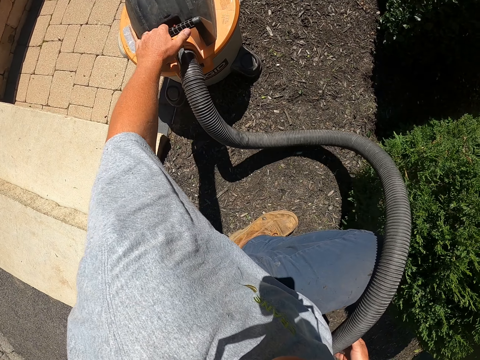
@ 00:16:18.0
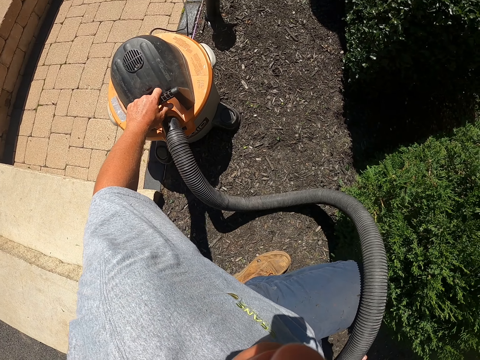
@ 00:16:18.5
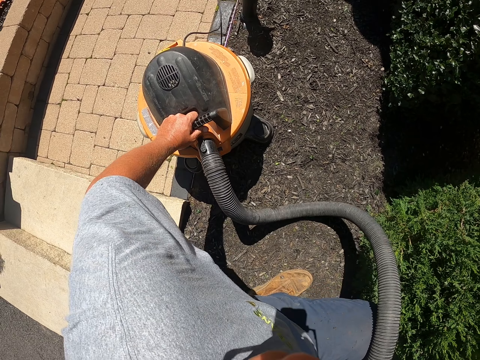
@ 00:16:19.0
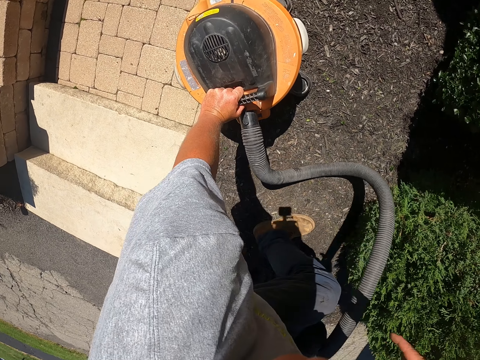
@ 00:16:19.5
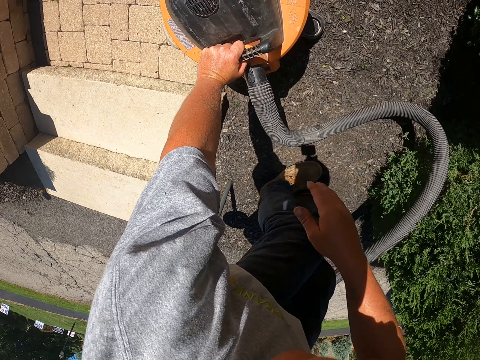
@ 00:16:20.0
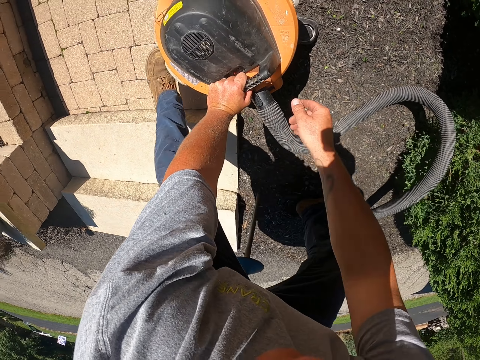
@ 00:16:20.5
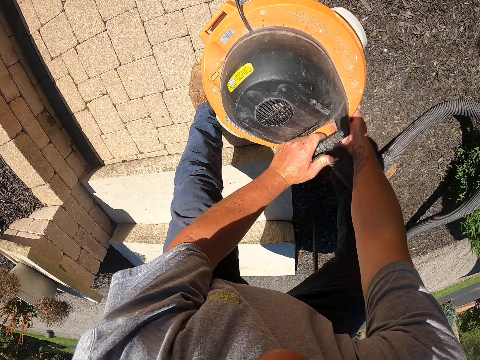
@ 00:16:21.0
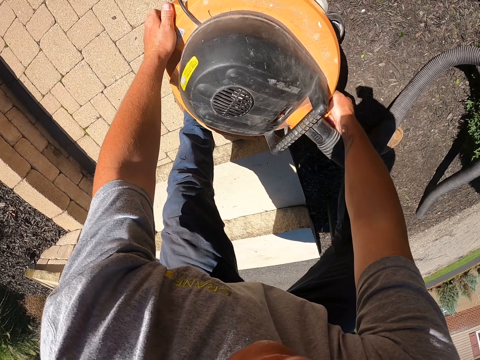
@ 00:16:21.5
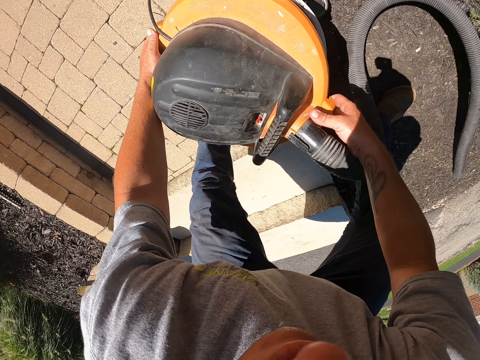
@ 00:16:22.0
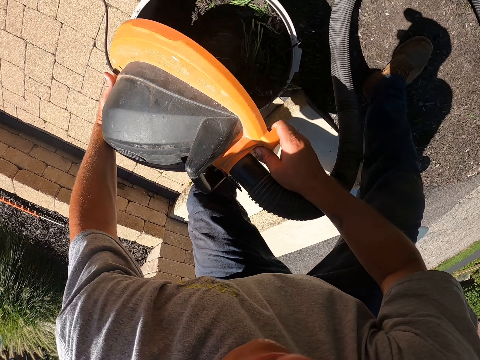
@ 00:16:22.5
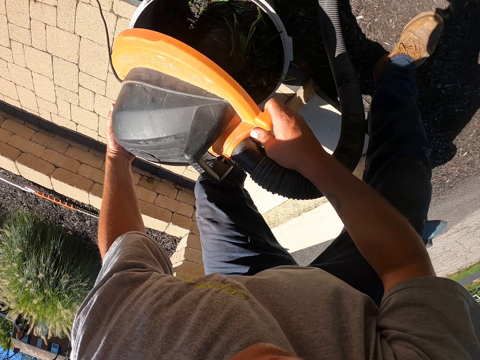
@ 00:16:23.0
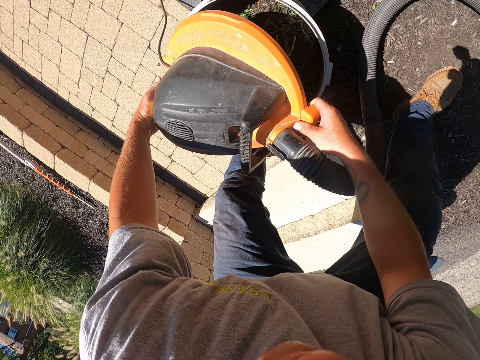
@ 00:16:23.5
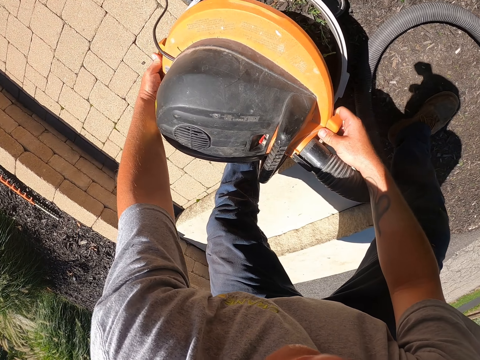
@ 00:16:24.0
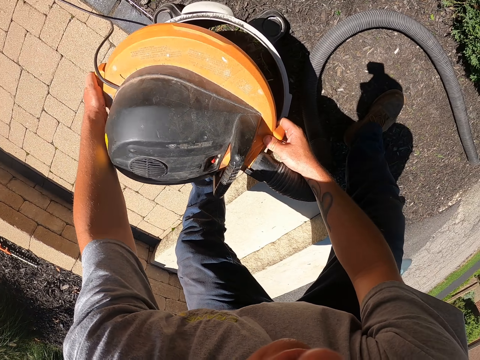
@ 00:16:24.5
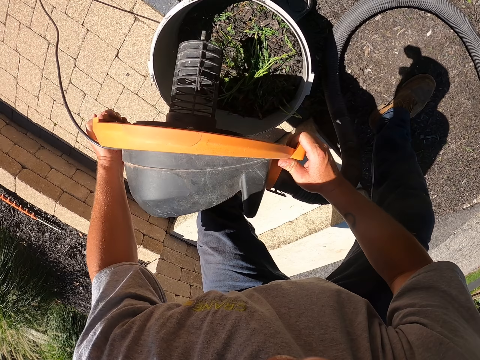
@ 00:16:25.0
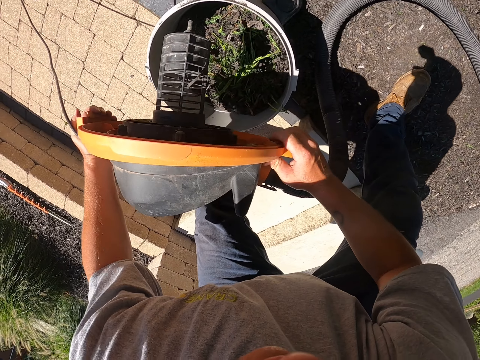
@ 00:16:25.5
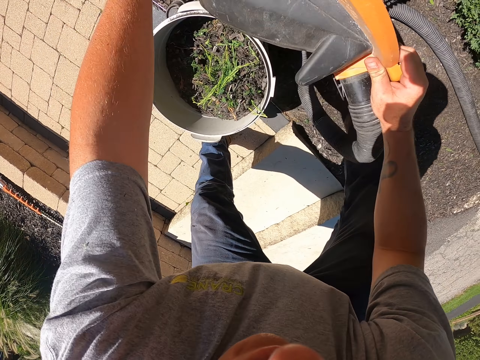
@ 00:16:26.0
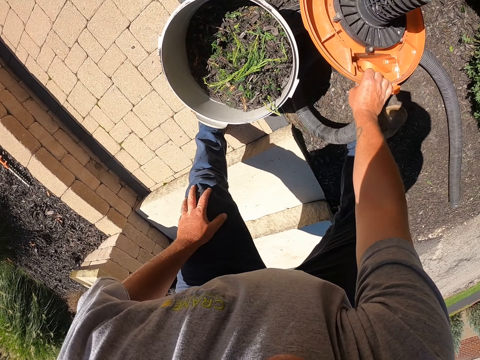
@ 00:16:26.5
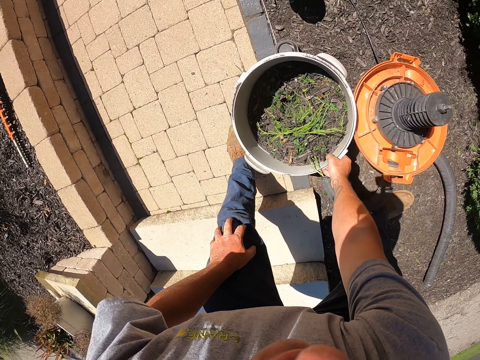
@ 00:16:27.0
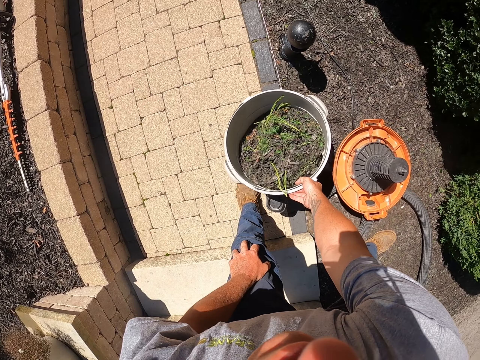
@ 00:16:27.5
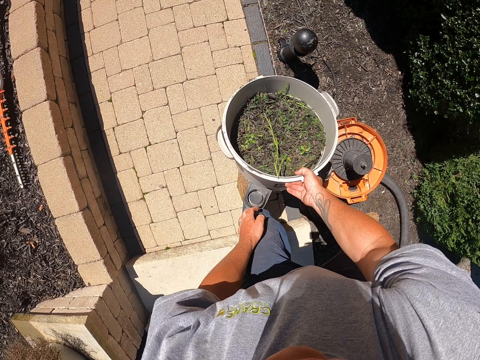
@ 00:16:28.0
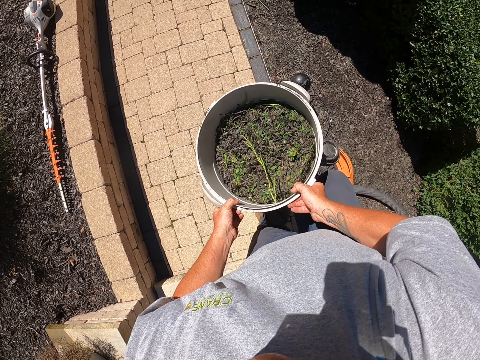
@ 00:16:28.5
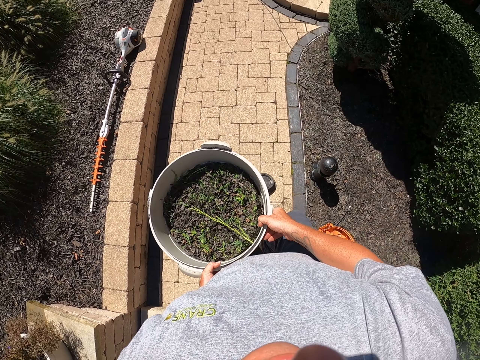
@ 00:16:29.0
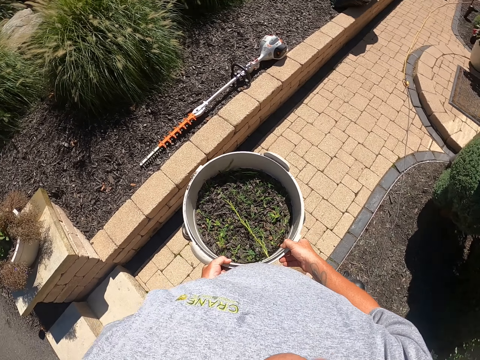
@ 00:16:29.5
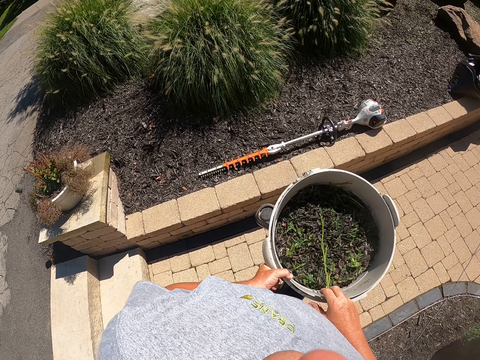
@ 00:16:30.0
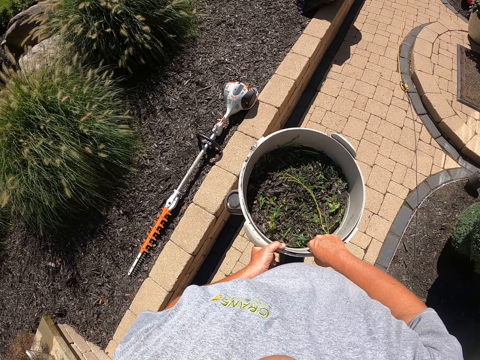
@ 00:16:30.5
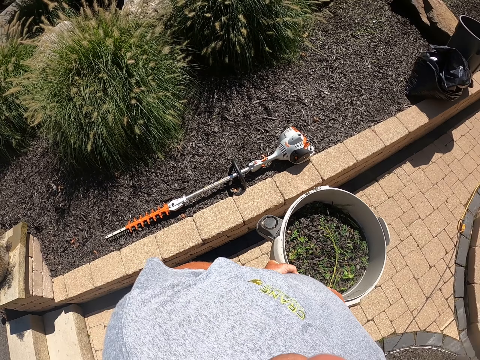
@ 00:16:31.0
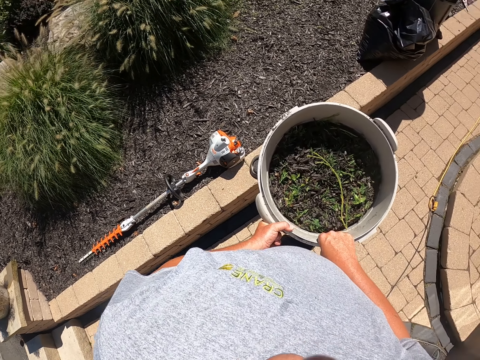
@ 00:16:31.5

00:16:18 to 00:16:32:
The camera wearer touches the vacuum cleaner. He holds the vacuum cleaner with his left hand. He moves the leg. He holds the vacuum cleaner lid with both hands. He opens the vacuum cleaner lid. He lifts the lid. He shakes the lid. He puts the left hand on his knee and puts the vacuum cleaner lid down. He picks up the container. He carries the vacuum cleaner bin. He steps forward.

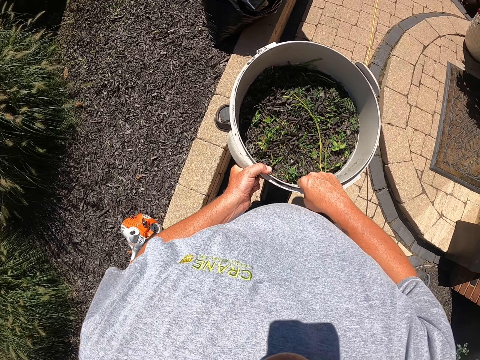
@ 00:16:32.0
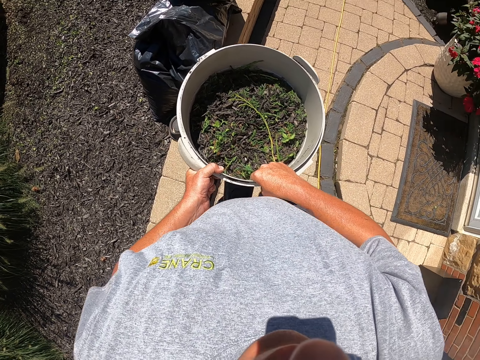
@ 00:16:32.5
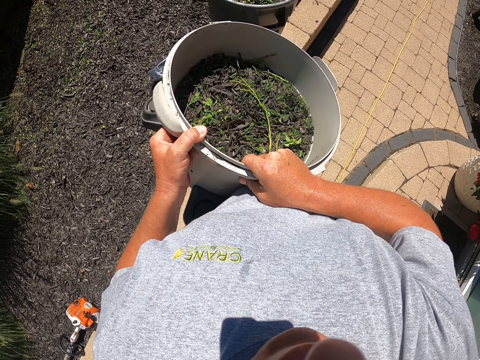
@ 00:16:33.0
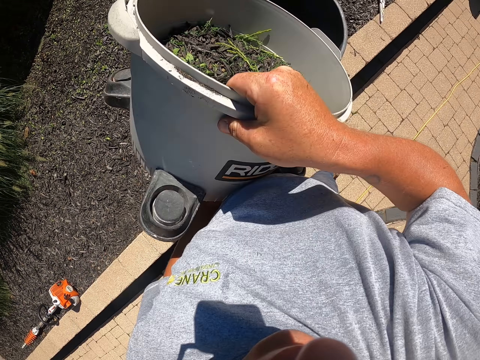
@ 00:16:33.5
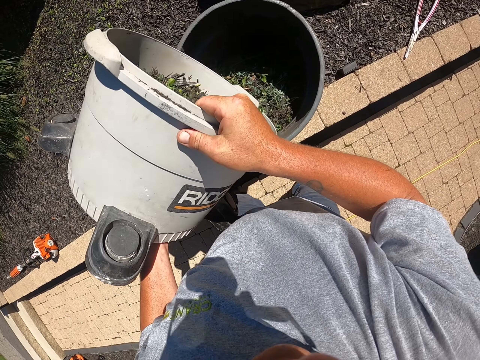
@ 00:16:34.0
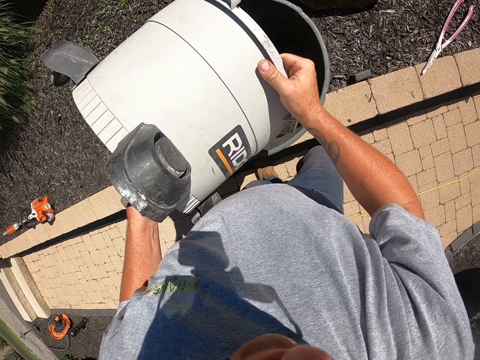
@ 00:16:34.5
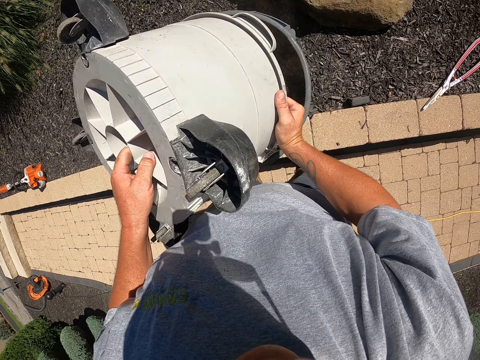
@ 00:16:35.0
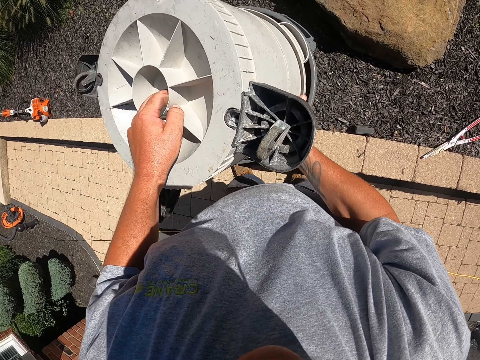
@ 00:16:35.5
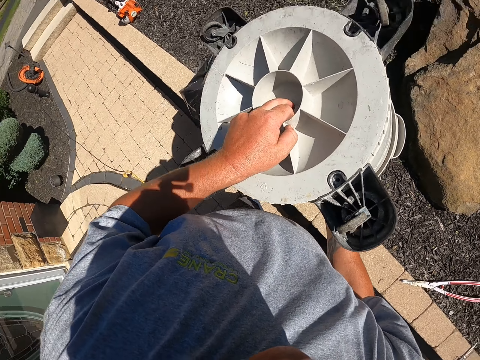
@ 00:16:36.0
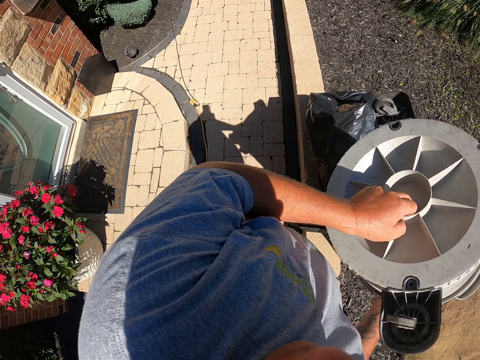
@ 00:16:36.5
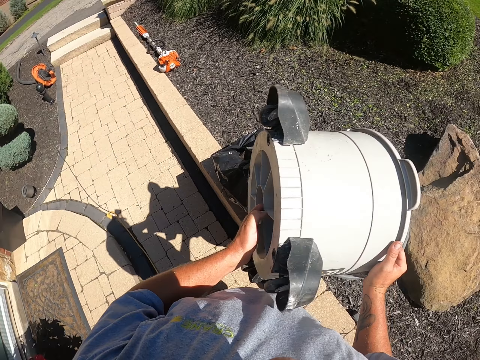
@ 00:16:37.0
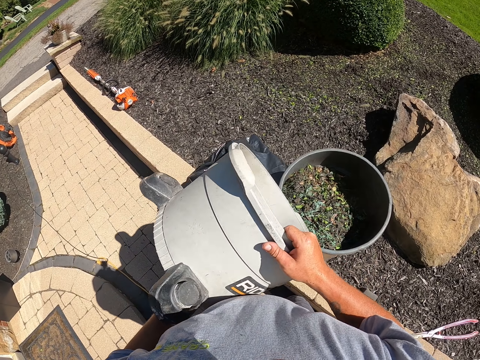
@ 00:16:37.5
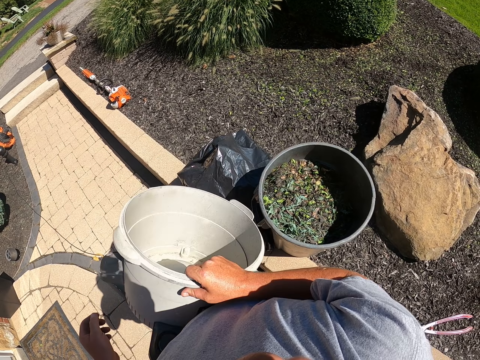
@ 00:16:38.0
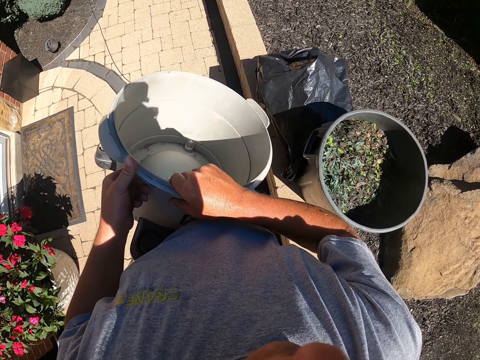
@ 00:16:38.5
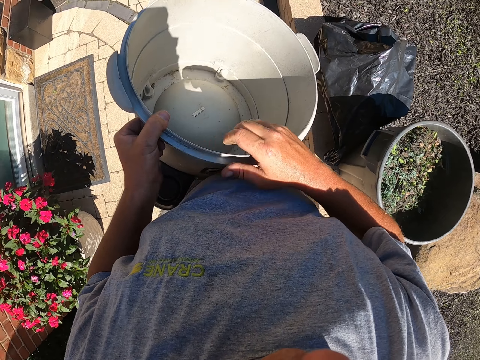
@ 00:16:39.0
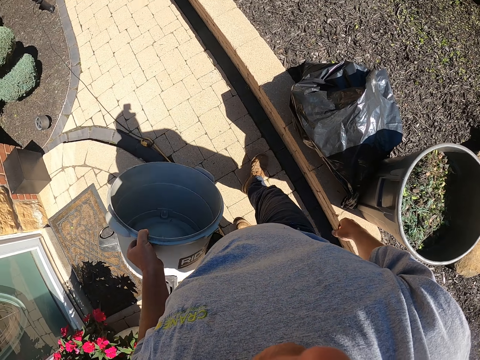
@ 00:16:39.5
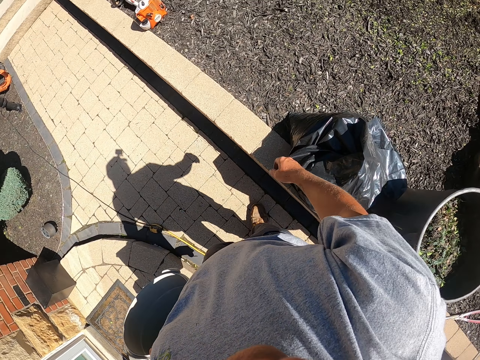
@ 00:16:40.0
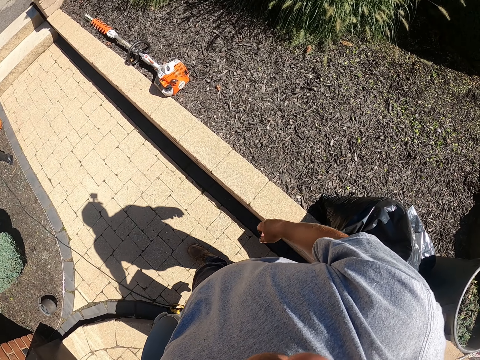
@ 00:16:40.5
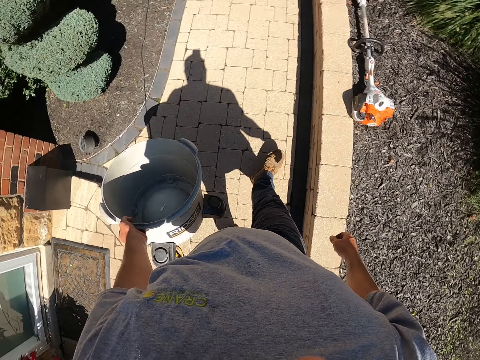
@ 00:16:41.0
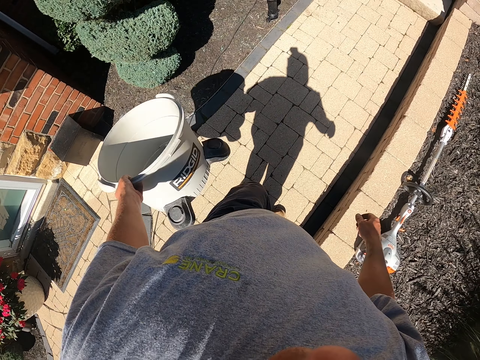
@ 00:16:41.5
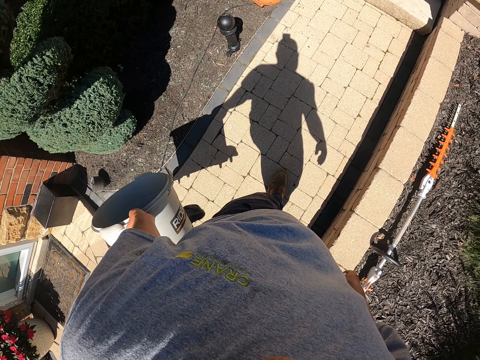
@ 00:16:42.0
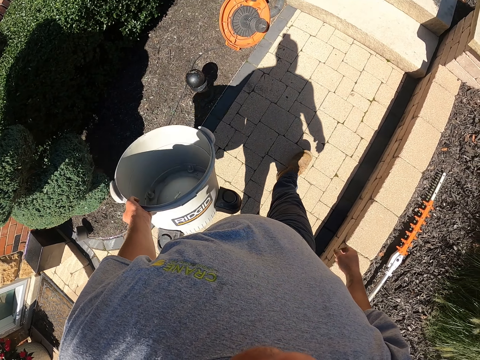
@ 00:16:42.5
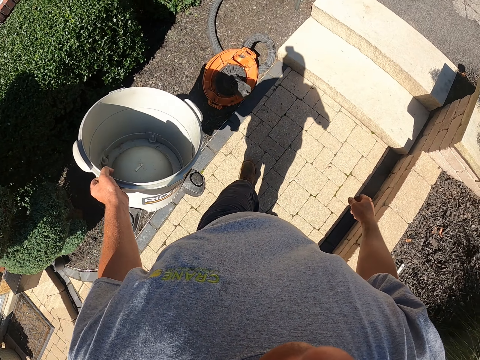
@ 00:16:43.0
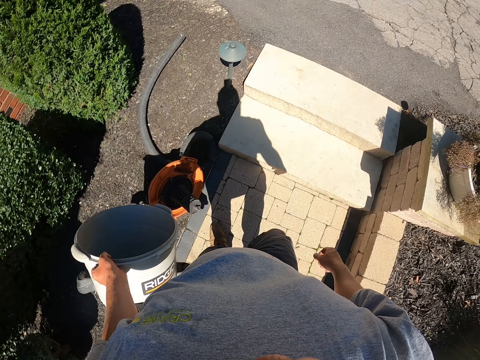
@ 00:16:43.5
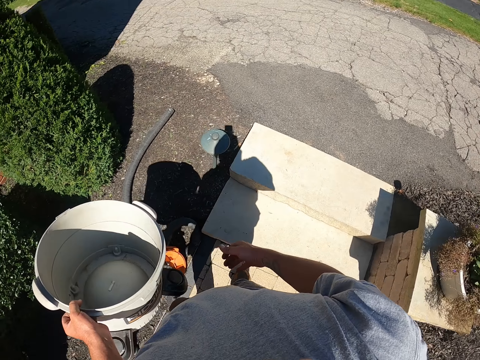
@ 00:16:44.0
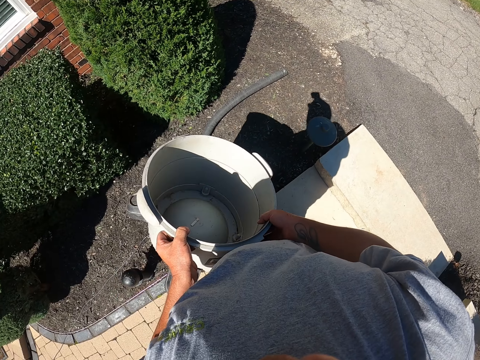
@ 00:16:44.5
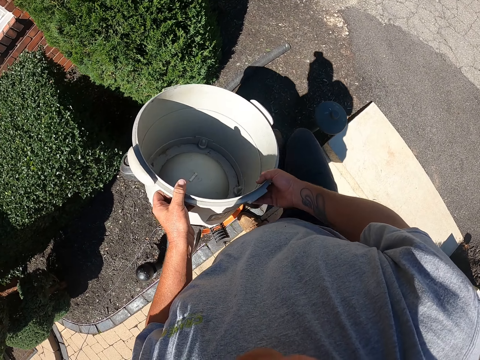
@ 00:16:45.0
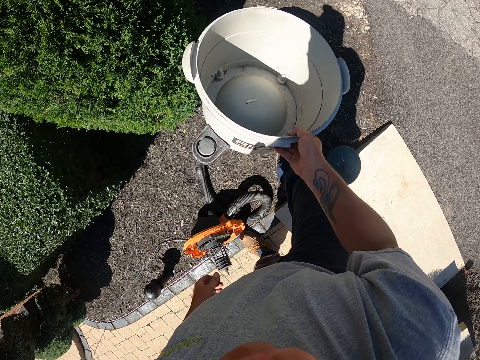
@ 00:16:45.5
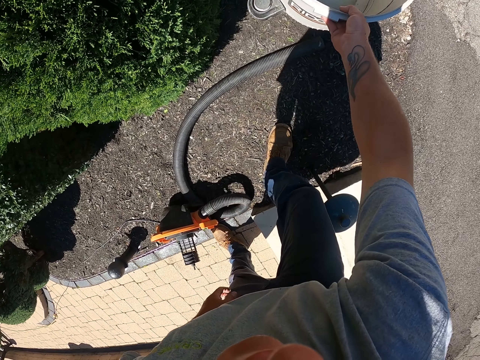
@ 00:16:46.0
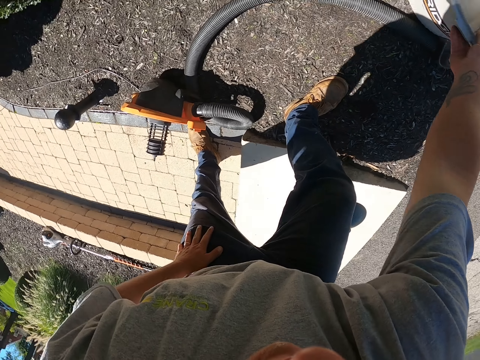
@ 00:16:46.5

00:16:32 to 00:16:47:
The camera wearer pours the dirt in the dustbin. He passes the container to the left hand. He walks around. He holds the vacuum cleaner bin with his left hand. He passes the container to the right hand. He drops the container.
